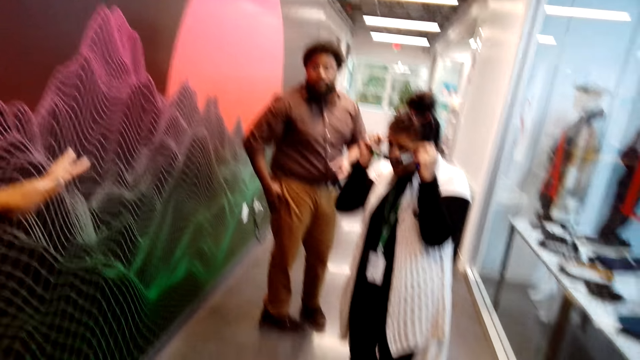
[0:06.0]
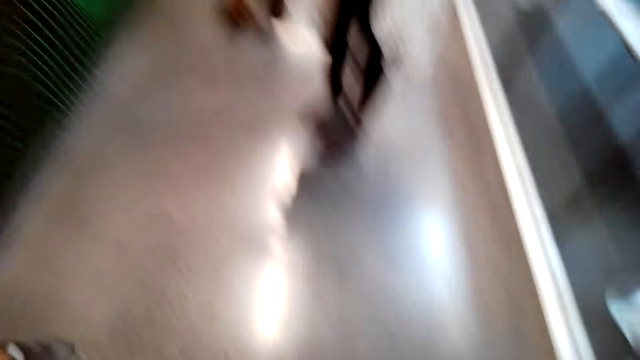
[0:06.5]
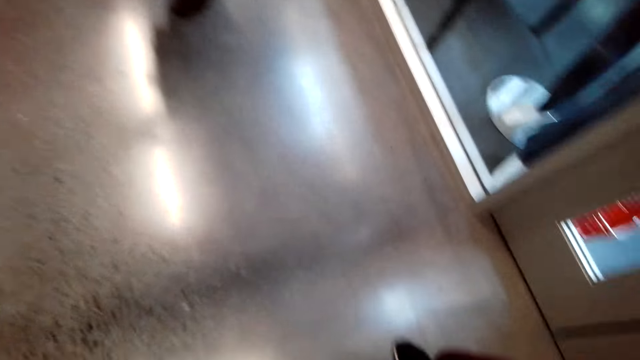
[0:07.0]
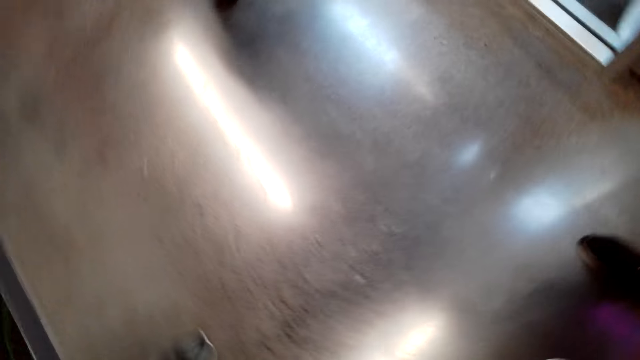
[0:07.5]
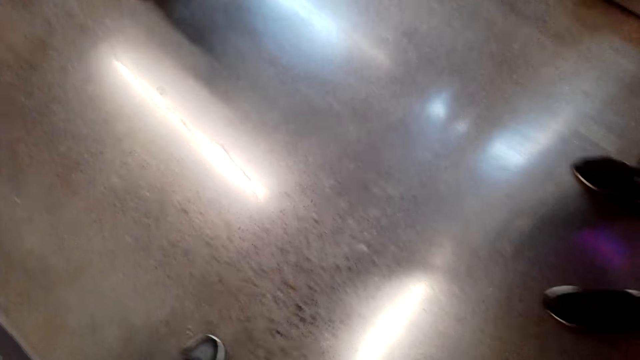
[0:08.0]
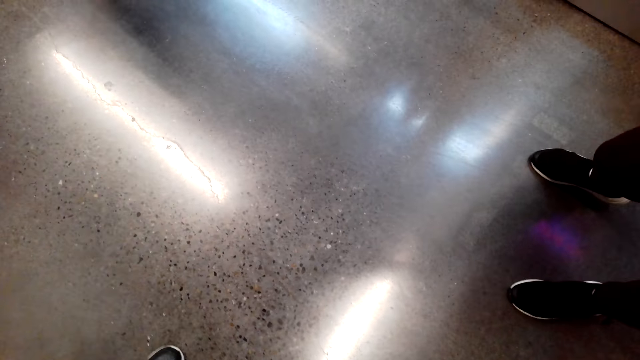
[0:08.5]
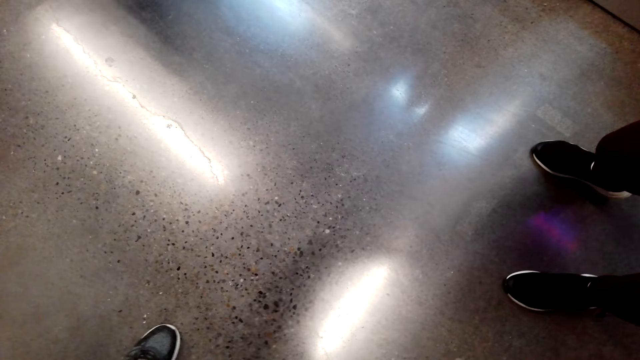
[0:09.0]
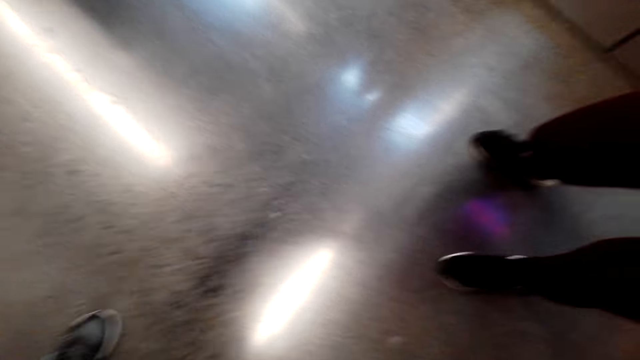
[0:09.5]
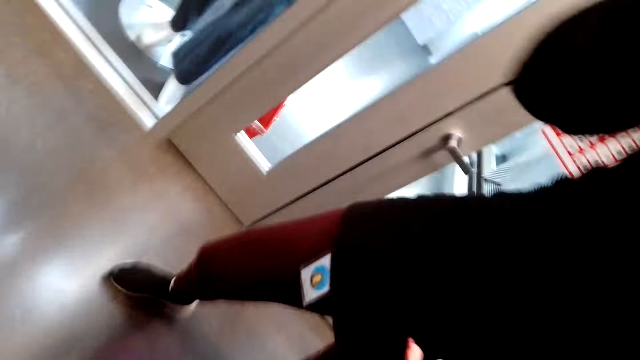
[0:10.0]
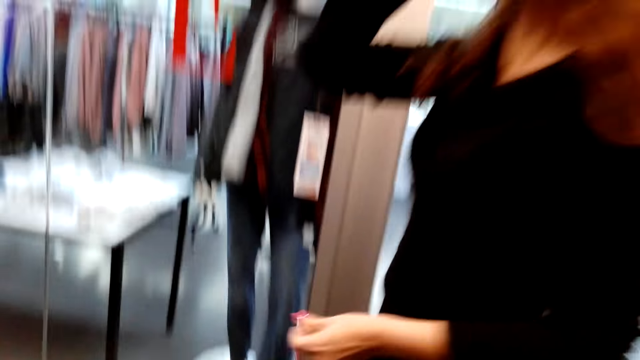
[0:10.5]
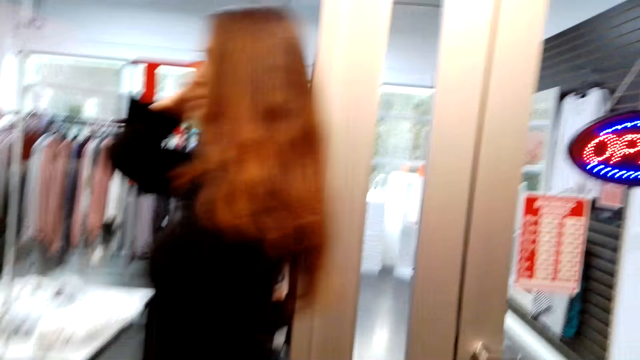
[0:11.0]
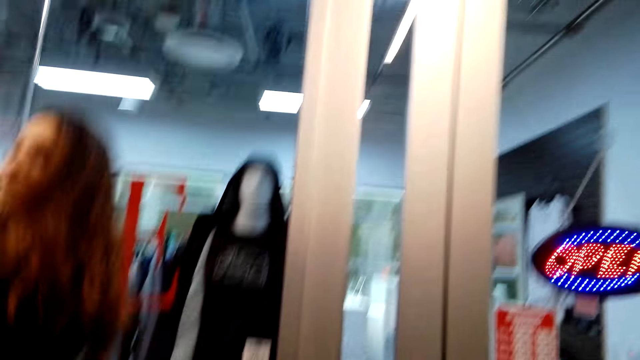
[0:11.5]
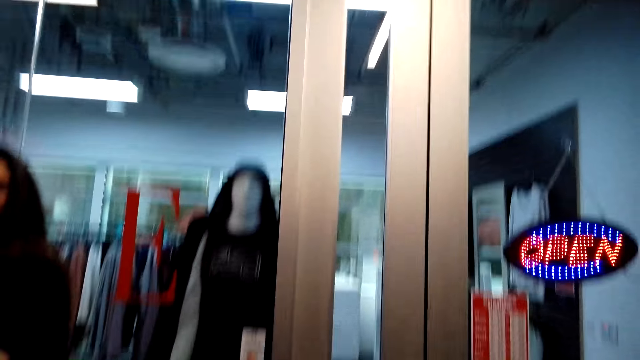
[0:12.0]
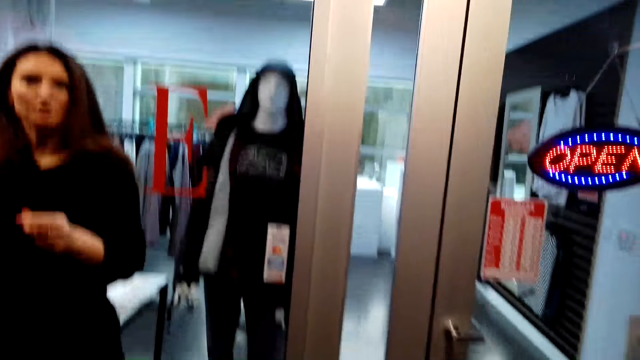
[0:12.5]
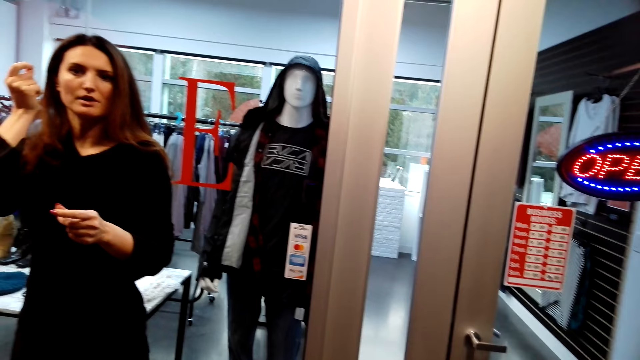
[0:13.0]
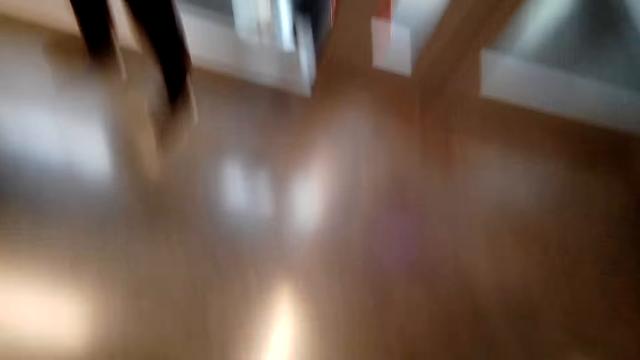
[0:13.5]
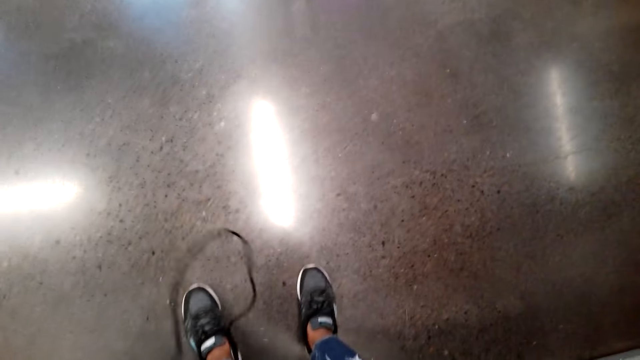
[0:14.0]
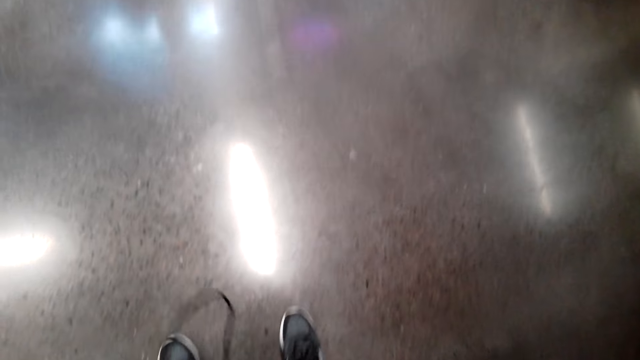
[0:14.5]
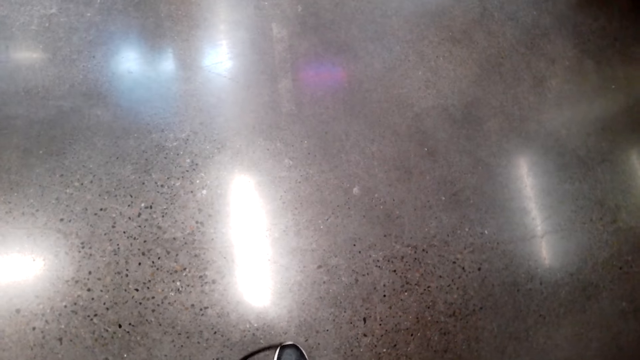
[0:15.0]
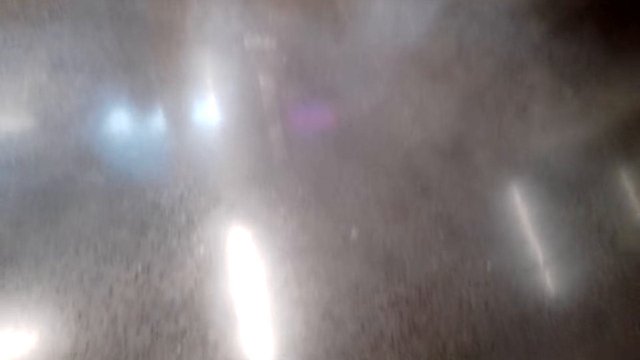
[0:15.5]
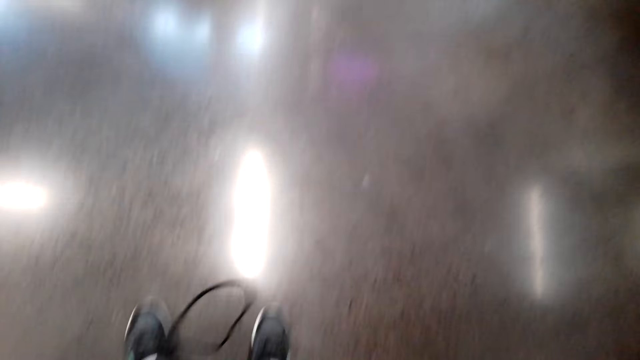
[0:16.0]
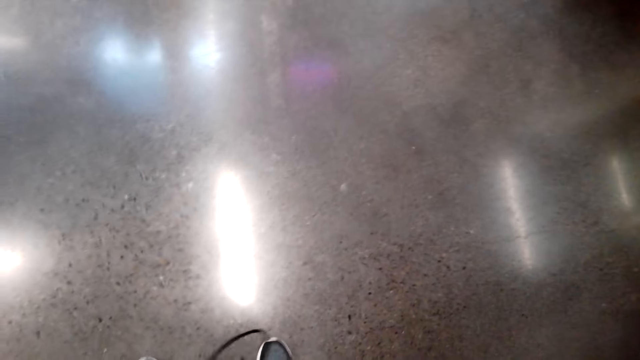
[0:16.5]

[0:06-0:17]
The camera wearer looks around. A man turns around. A woman walks along the path. The woman stands beside the glass window. A lady talks with the camera wearer.

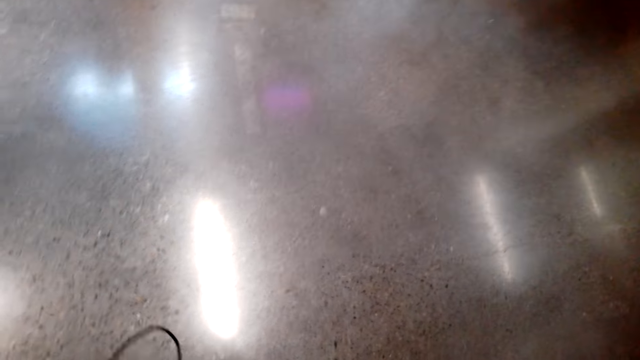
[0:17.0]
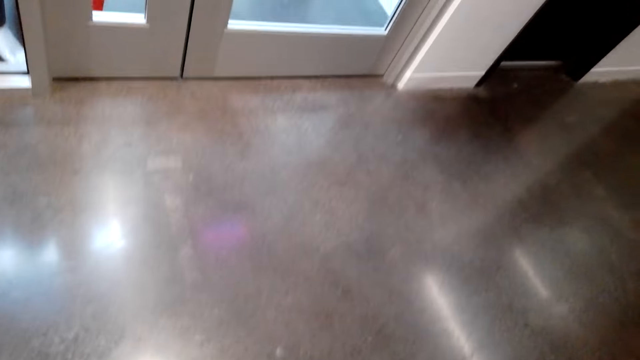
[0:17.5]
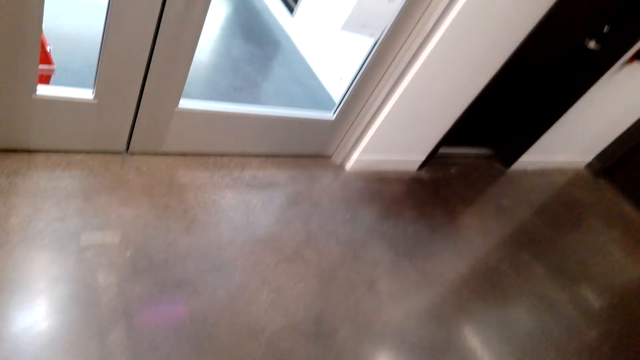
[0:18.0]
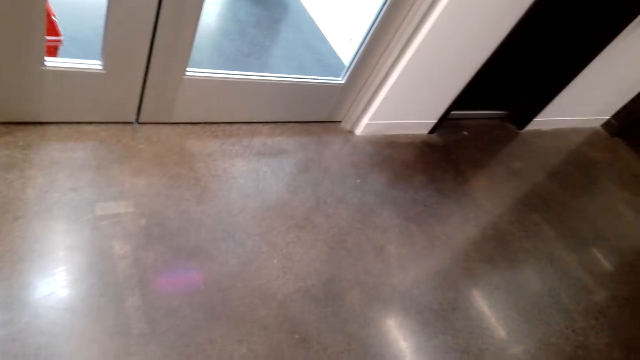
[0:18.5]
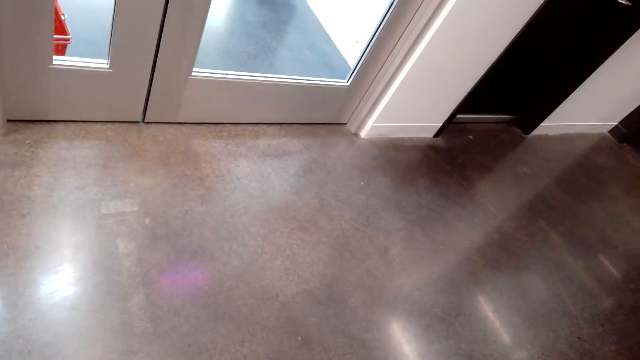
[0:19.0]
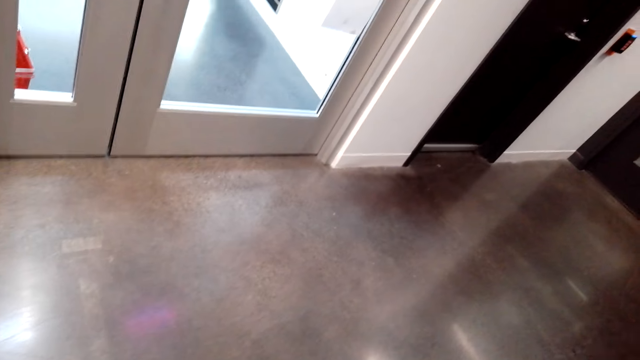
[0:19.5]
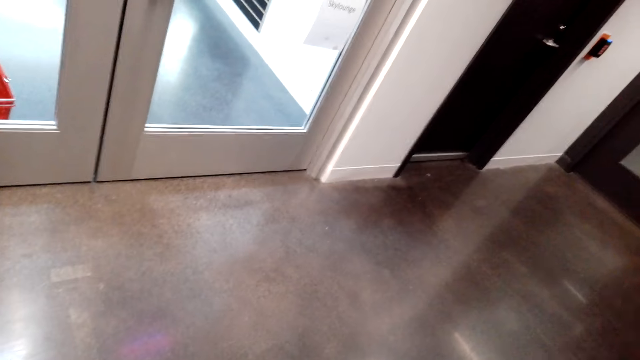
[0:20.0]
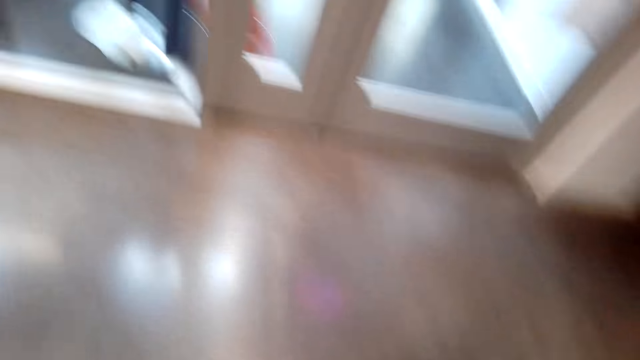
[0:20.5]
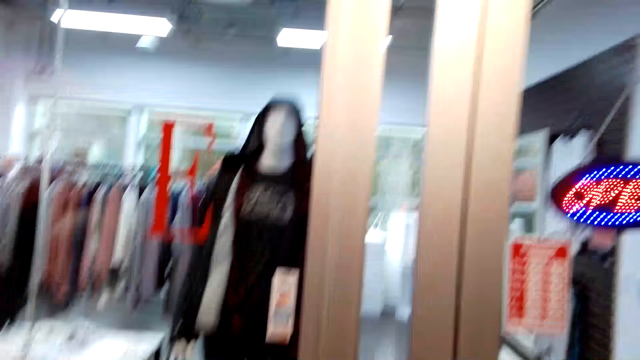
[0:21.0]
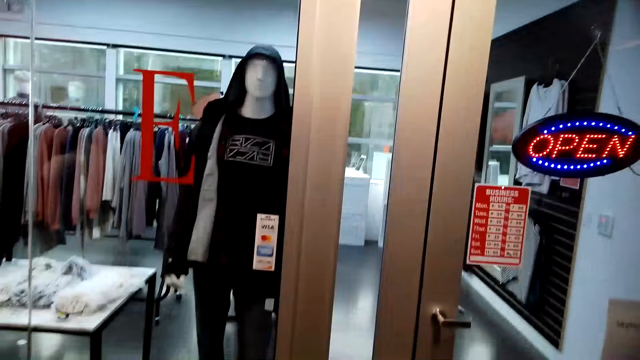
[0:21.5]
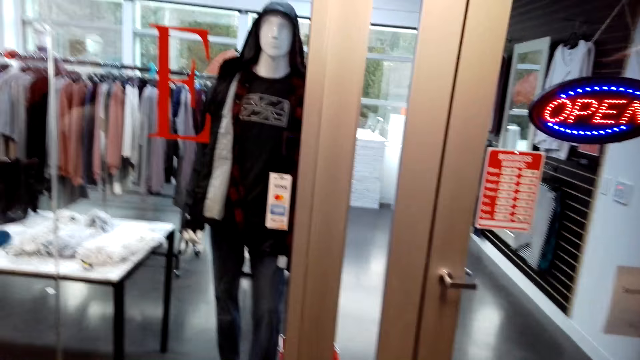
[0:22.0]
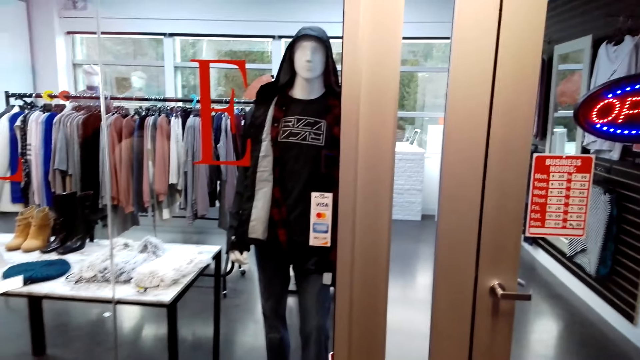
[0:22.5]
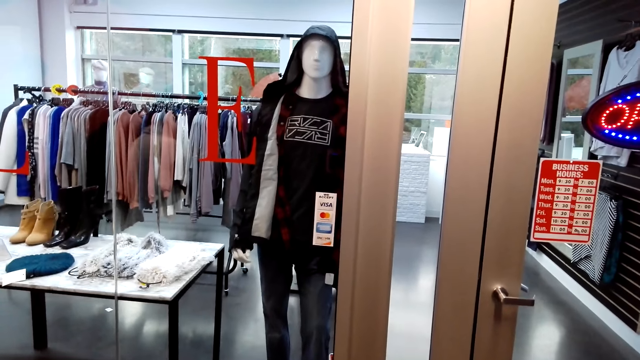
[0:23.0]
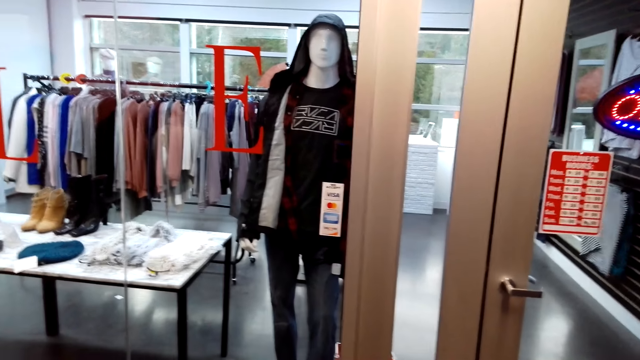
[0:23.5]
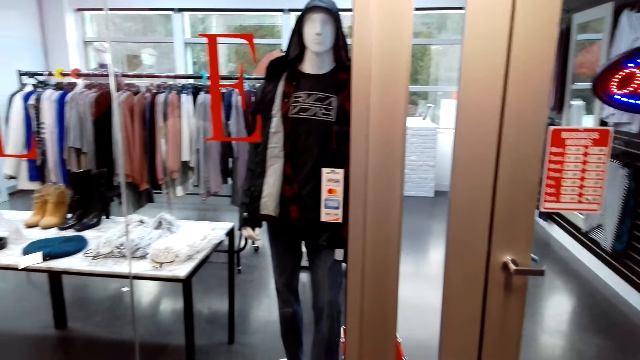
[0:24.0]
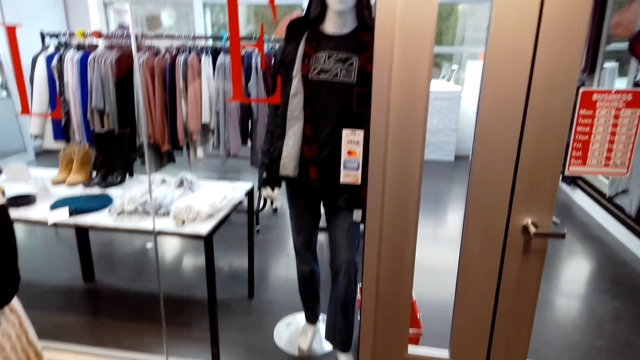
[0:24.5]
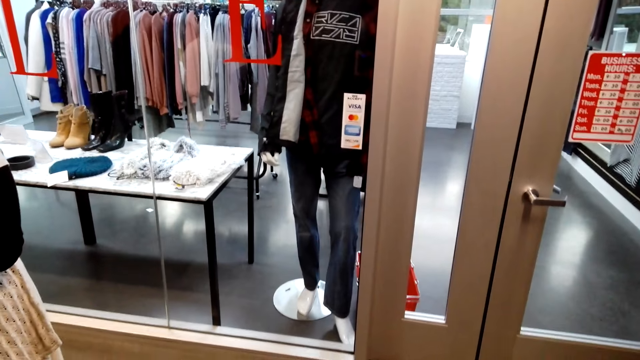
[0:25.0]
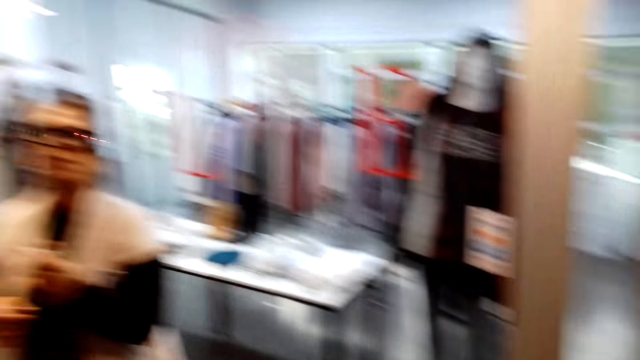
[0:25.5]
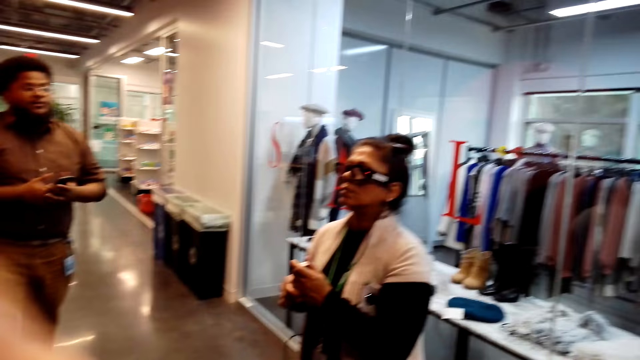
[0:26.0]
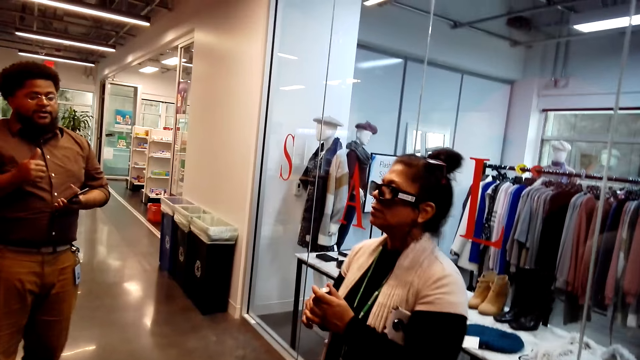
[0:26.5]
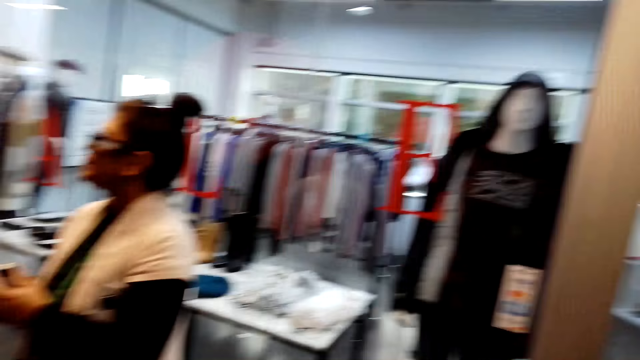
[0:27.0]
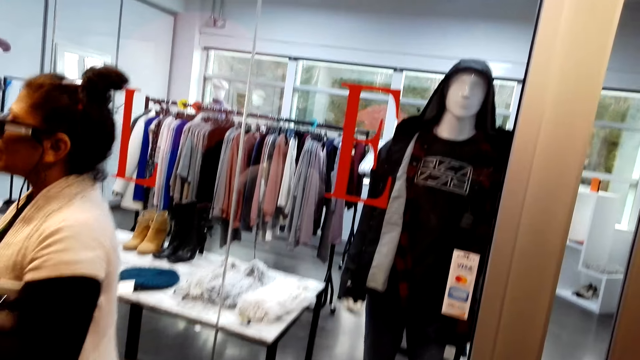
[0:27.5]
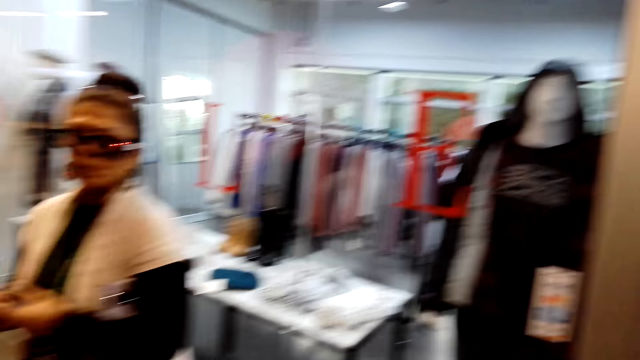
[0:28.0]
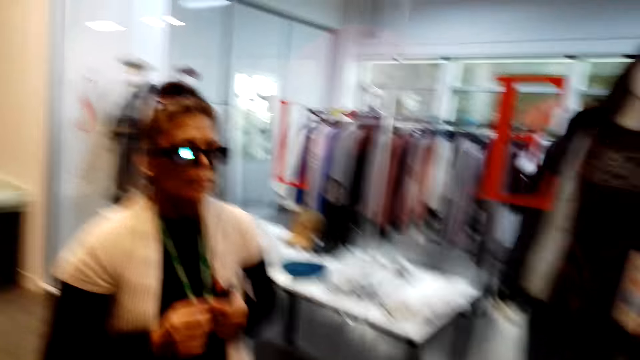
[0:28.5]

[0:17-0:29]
The camera wearer looks around. A woman stands beside the glass window. A man gestures his hand.
